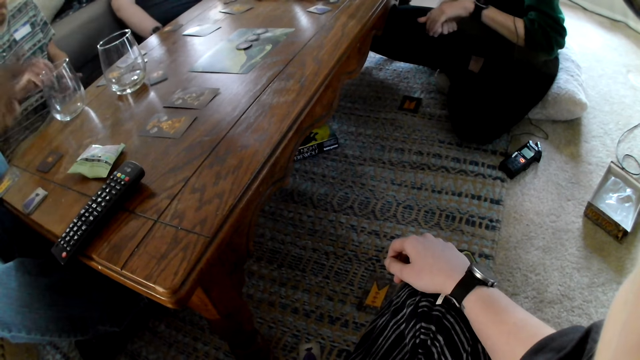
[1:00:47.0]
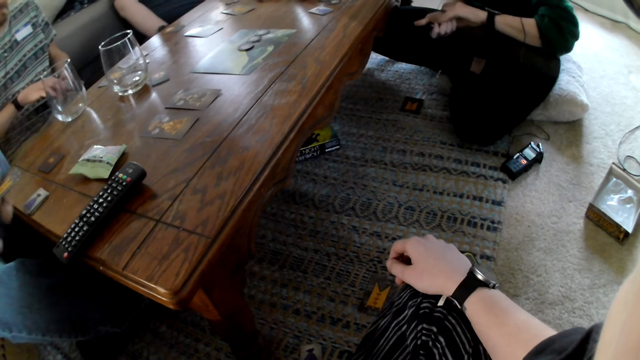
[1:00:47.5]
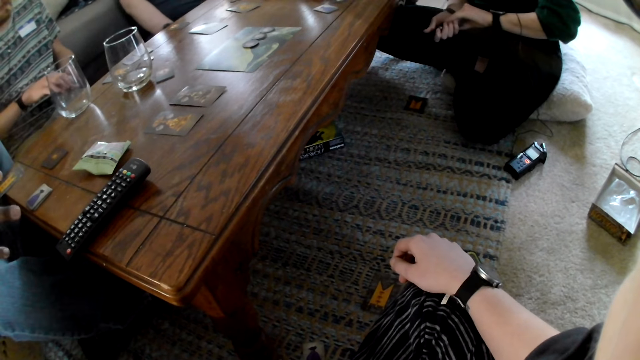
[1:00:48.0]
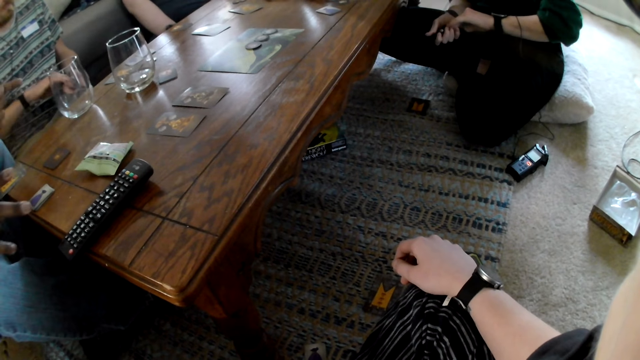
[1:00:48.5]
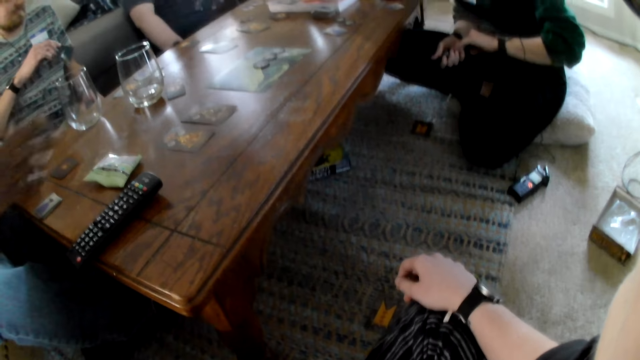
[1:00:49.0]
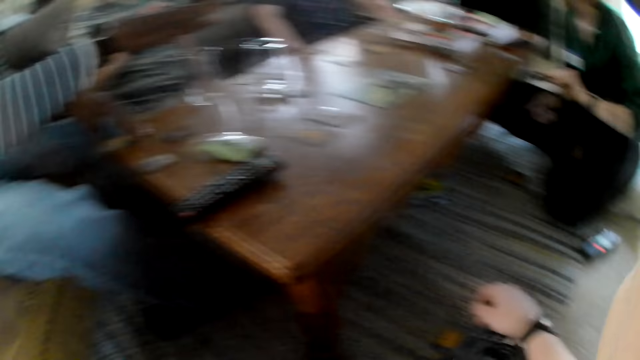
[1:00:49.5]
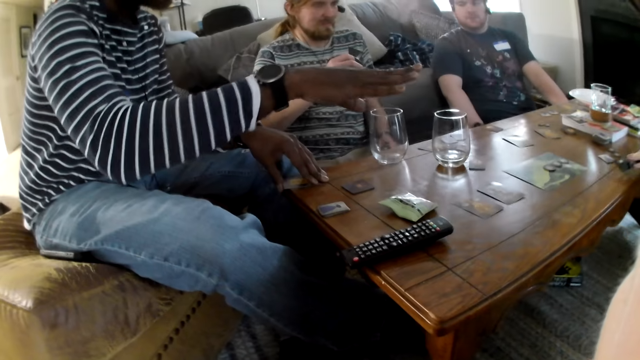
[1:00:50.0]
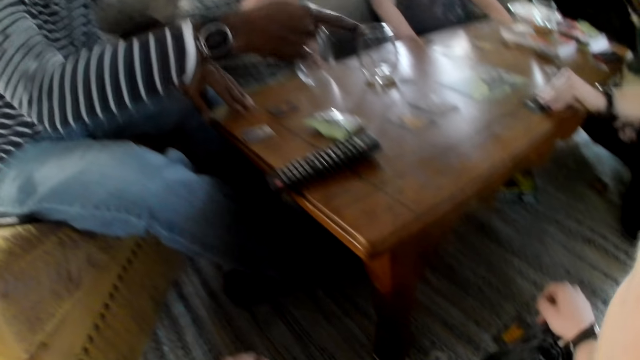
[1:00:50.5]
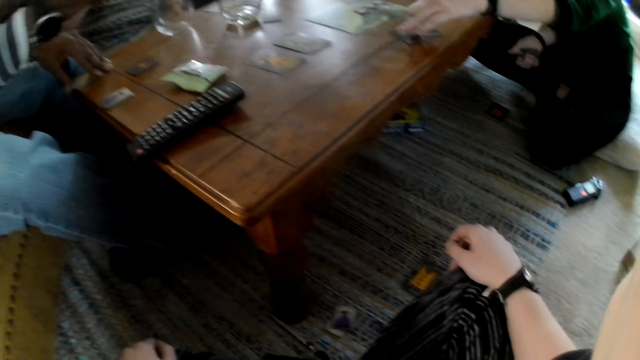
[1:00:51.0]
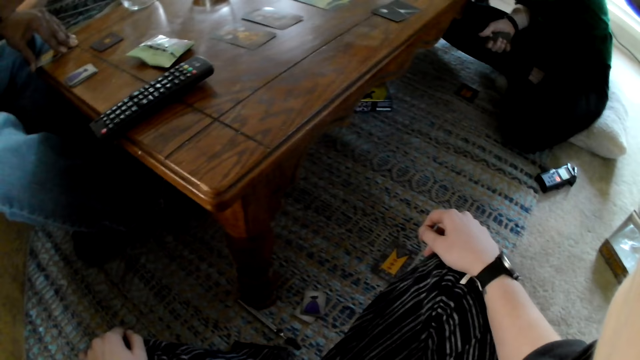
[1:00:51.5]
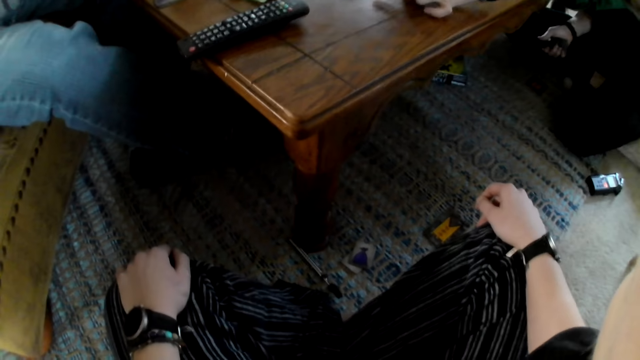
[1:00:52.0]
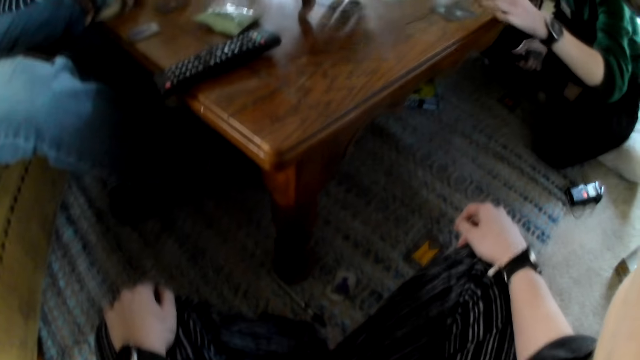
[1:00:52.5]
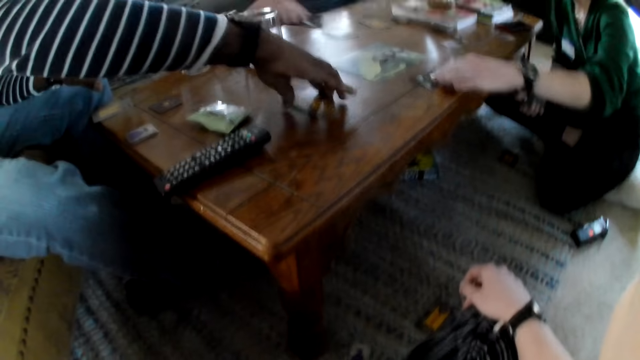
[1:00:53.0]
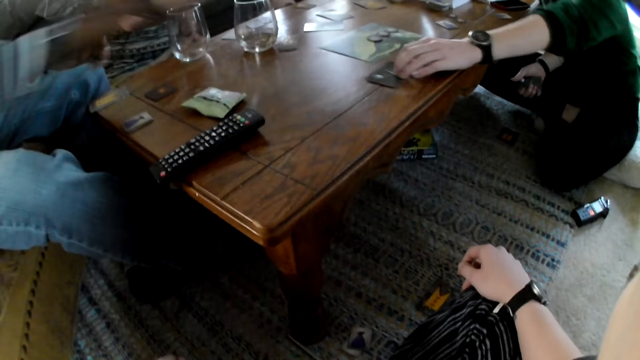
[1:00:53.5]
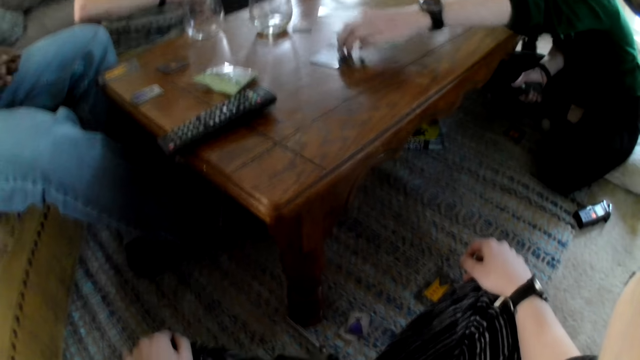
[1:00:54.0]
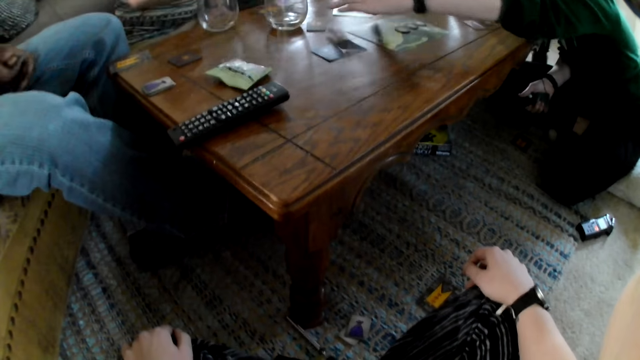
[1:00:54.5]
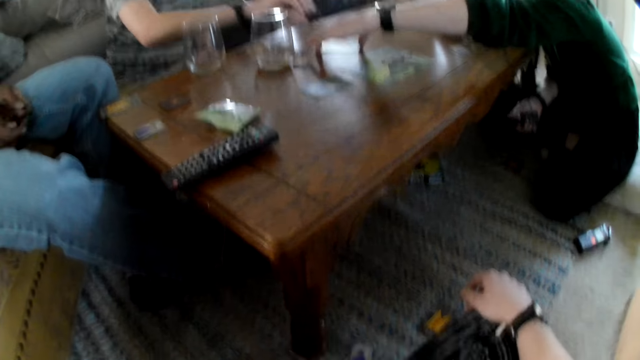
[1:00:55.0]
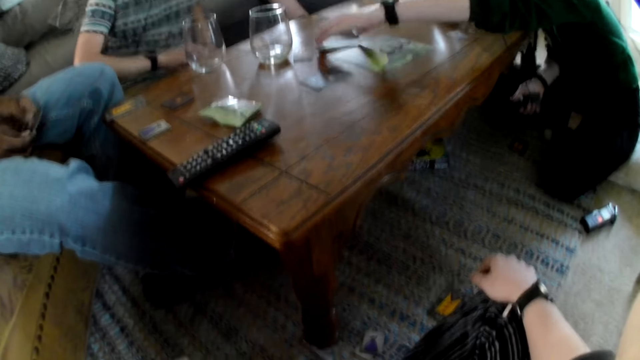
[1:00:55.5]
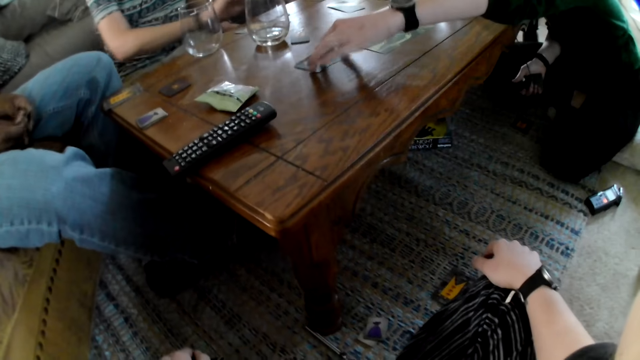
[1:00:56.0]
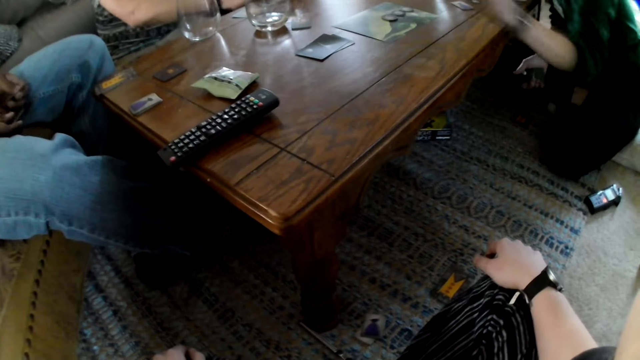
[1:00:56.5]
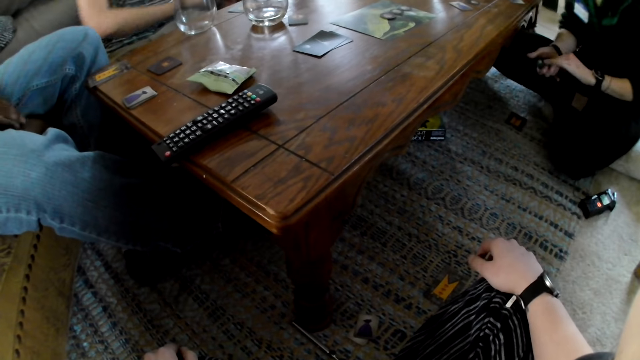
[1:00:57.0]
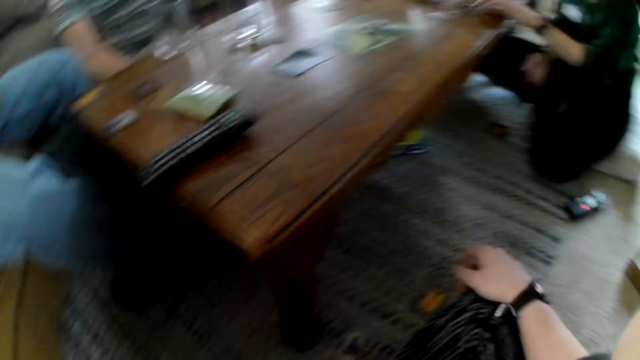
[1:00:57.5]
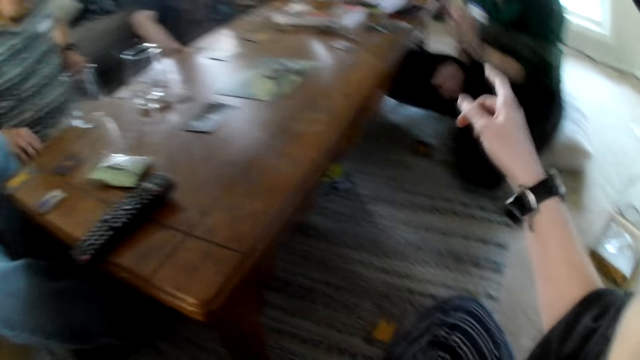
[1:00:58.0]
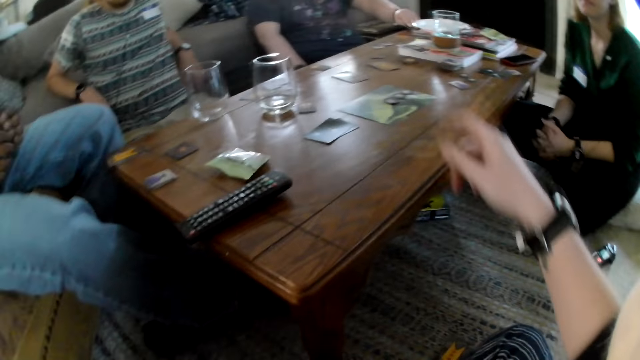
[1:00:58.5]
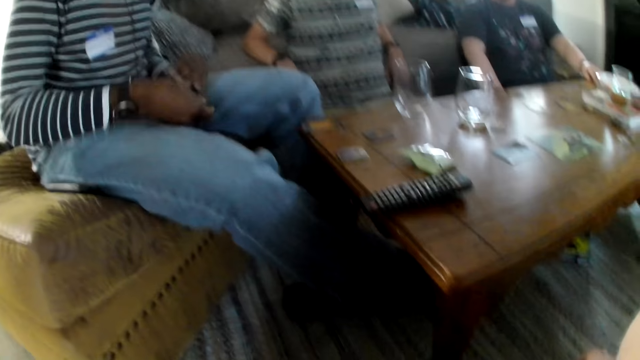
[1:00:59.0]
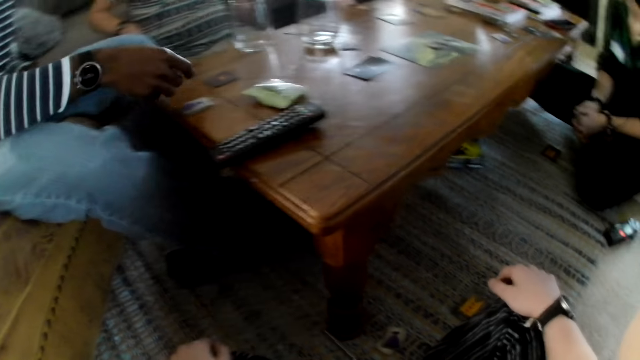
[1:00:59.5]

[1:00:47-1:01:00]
The woman picks up a card from the cards with her left hand. The woman places the card on the table with her left hand. The woman converses with a man. The man picks up a card from the table with his right hand. Another man places the card on the table with his right hand. The woman picks up the card from the table with her left hand. The woman places the card on the card with her left hand. The woman picks the card from her right hand with her left hand. The woman places the card on the table with her left hand. The camera wearer converses with the first man, the other man, a third man and the woman. They stretch the hand.

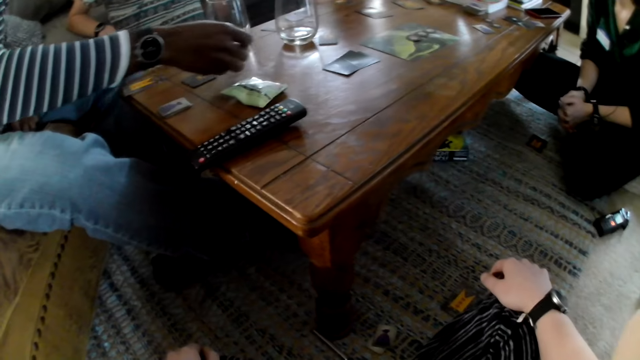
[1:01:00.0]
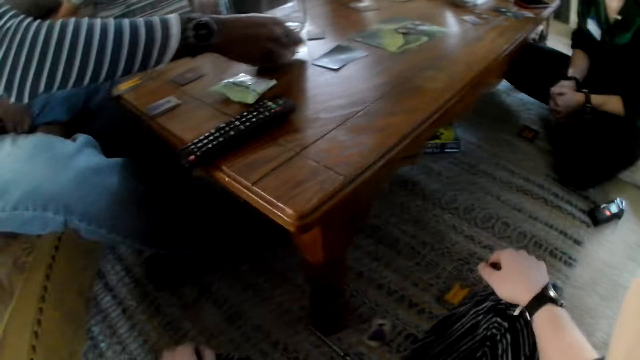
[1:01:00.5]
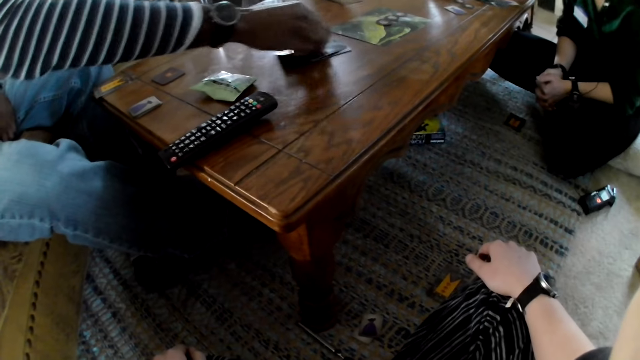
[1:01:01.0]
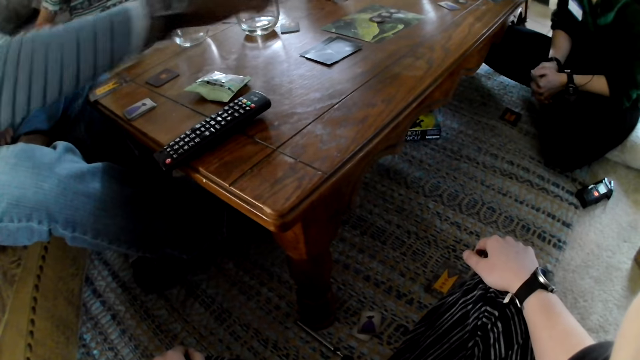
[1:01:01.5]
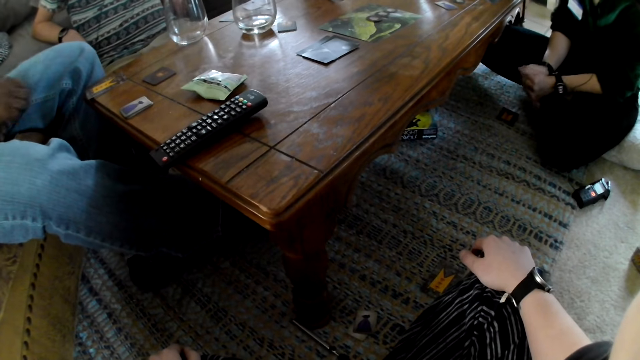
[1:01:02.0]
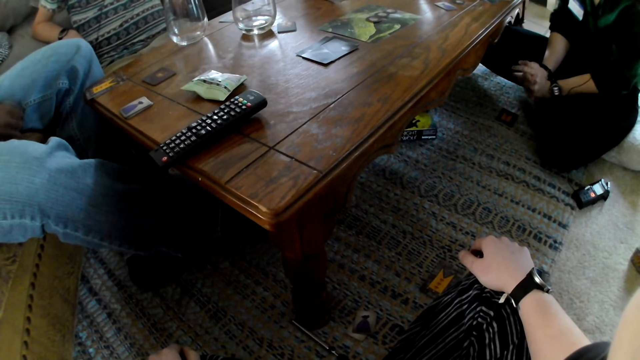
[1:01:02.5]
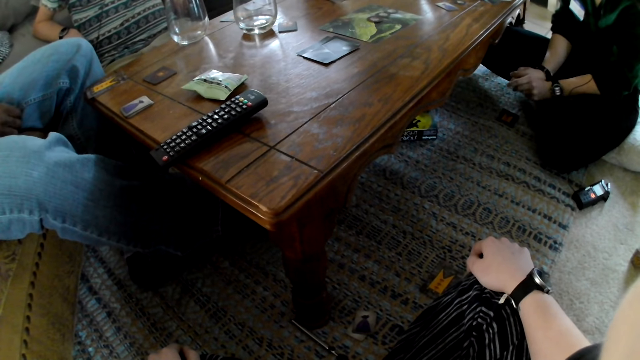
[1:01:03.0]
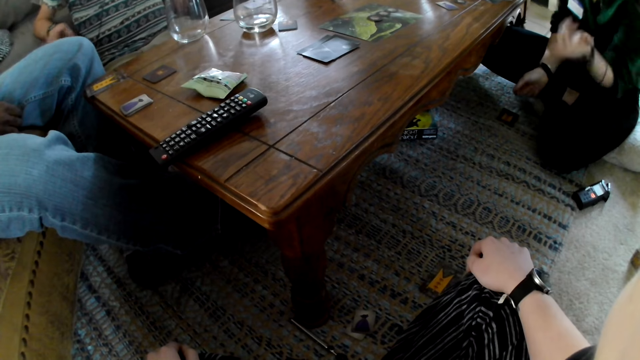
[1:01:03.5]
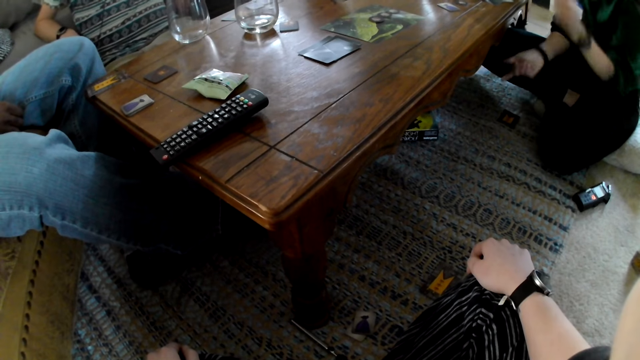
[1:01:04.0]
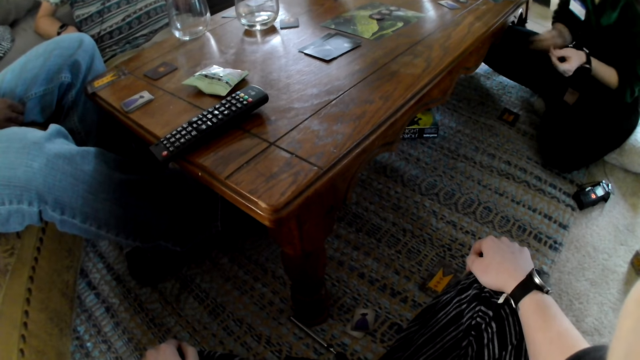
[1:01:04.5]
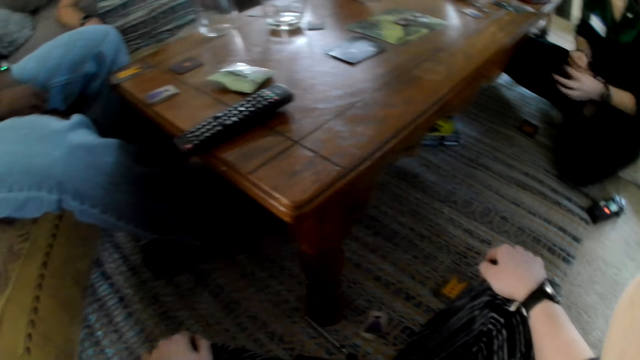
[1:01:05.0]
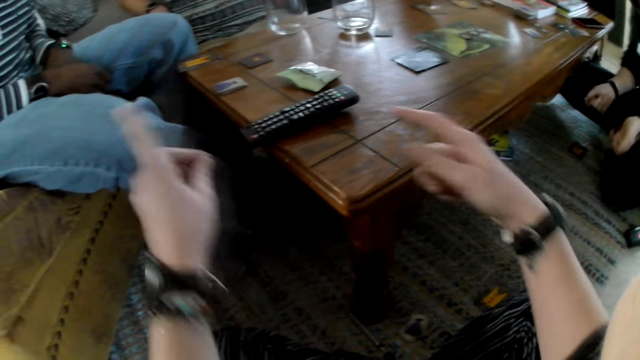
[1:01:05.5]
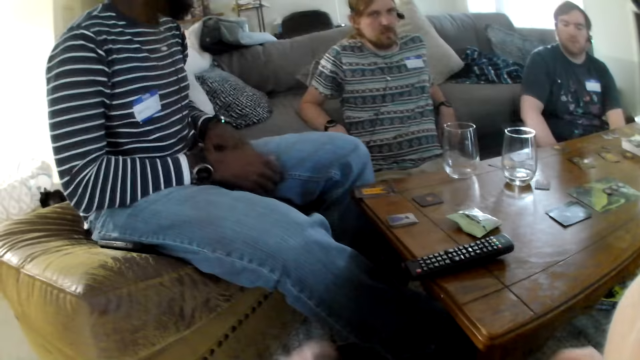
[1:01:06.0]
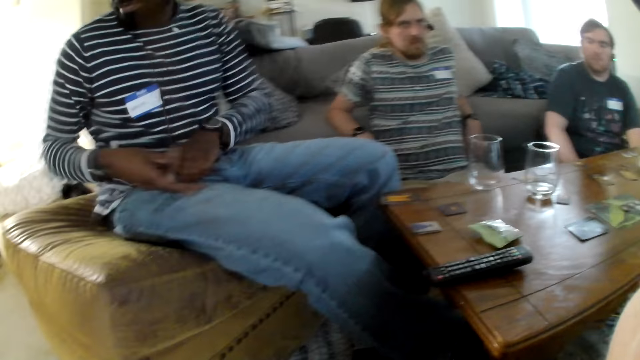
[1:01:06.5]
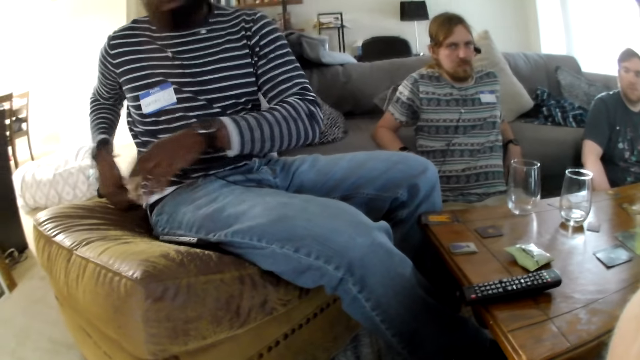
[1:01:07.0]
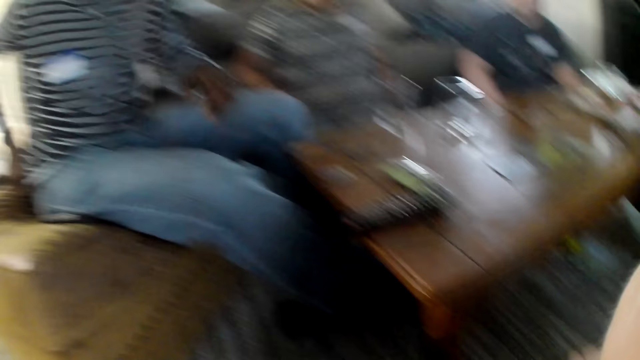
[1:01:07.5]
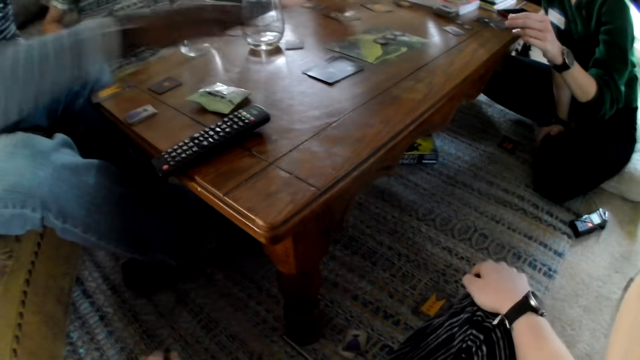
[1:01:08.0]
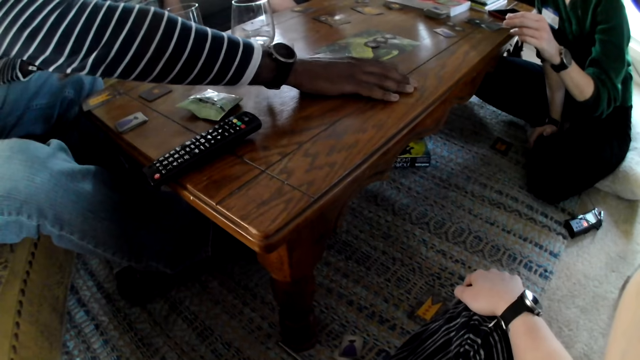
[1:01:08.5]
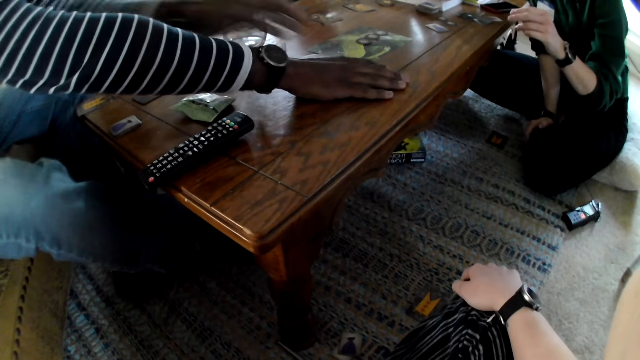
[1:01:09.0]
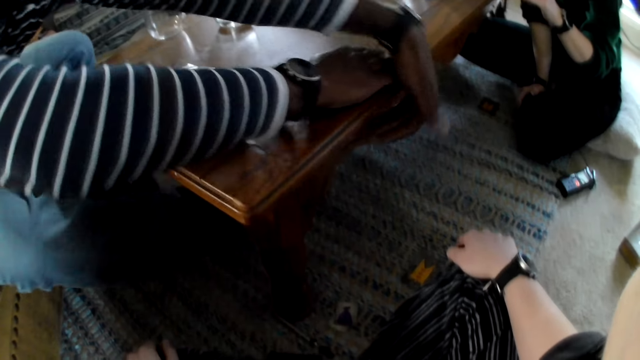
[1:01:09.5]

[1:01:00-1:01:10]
The man places a card on the cards with his right hand. The woman converses with the man. The camera wearer points at the seat. The man moves the cards from the table with his right hand.
